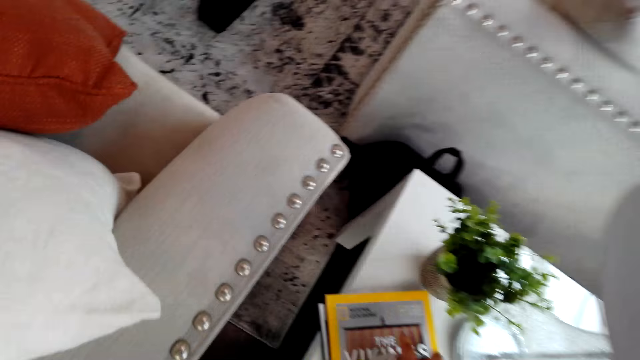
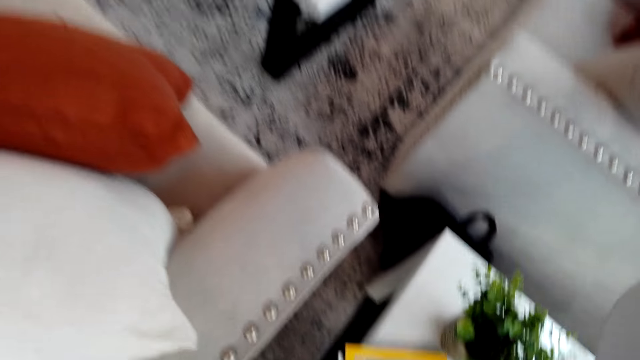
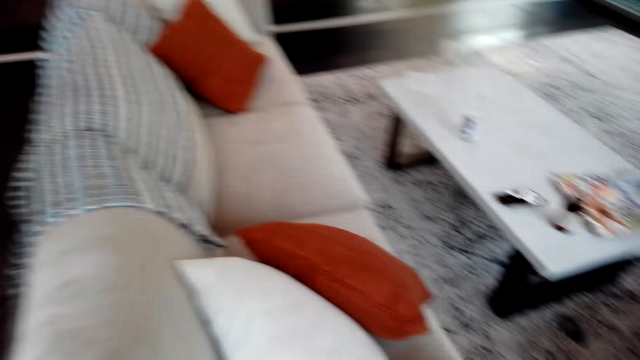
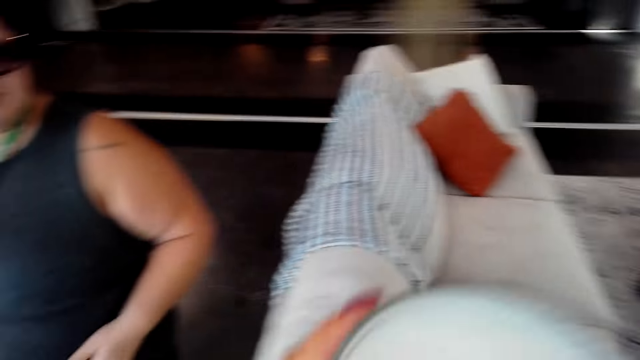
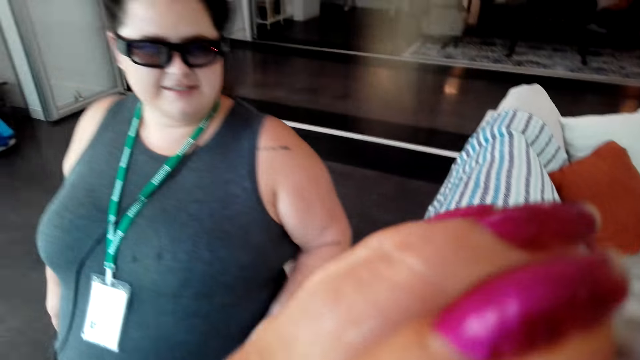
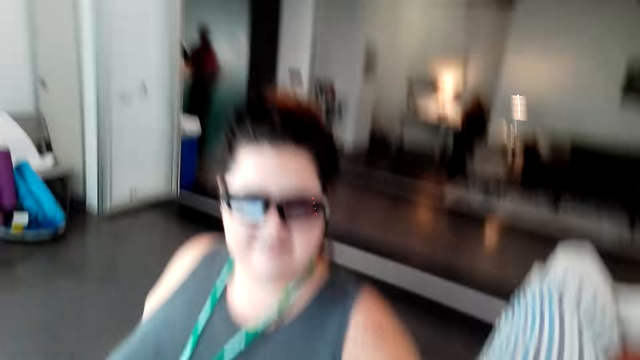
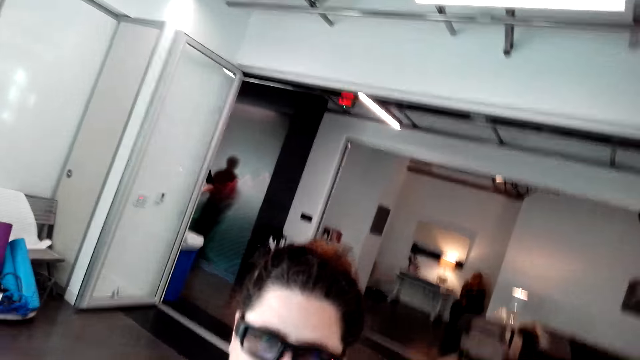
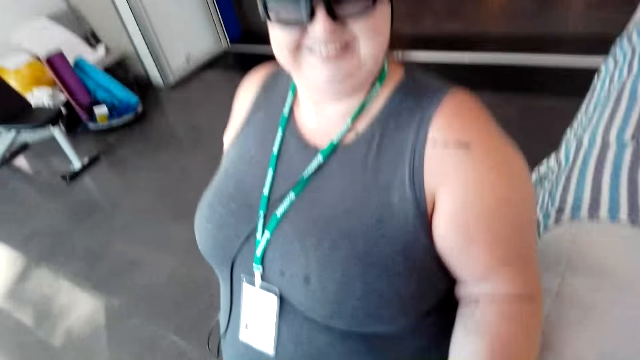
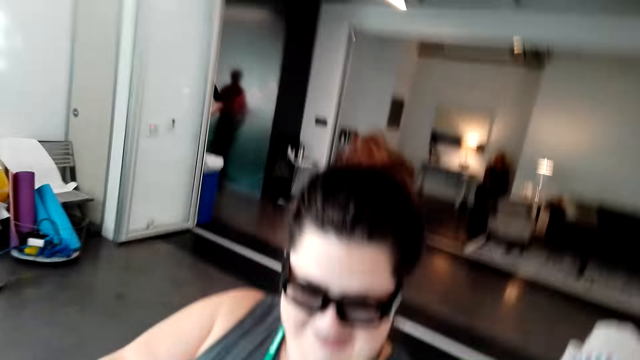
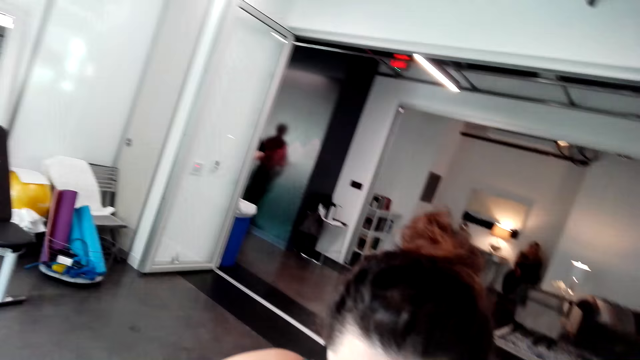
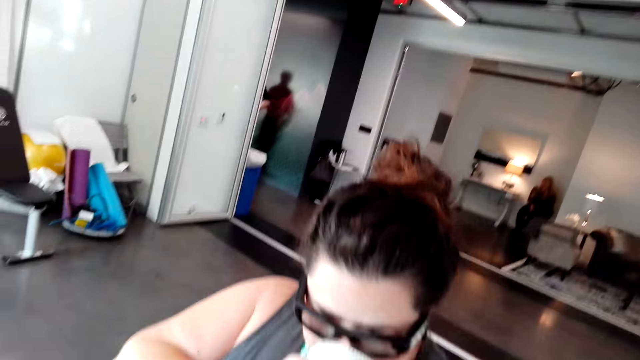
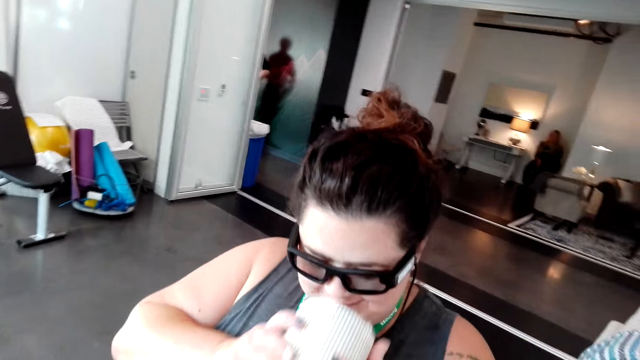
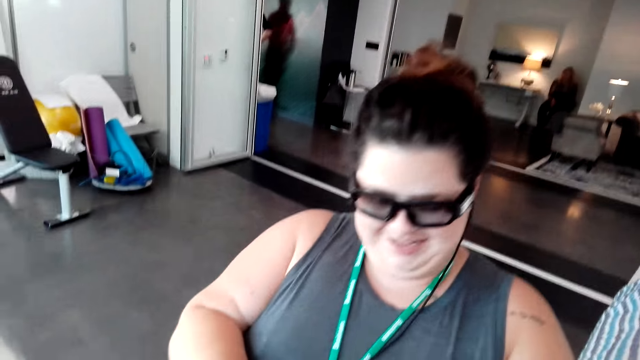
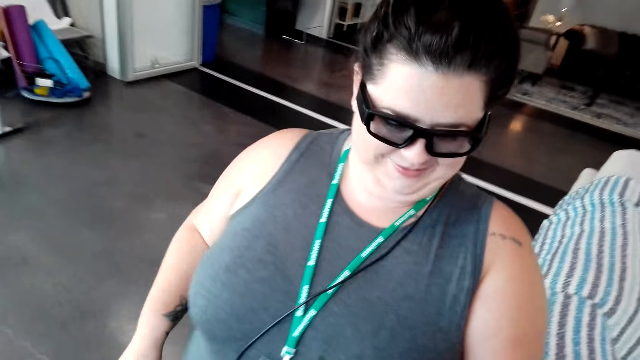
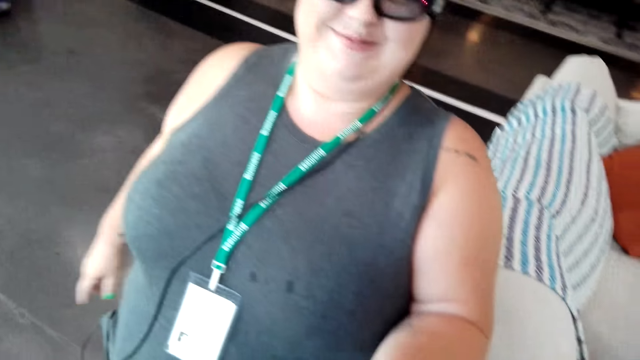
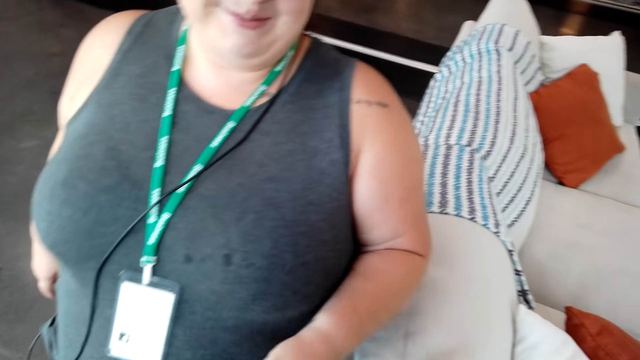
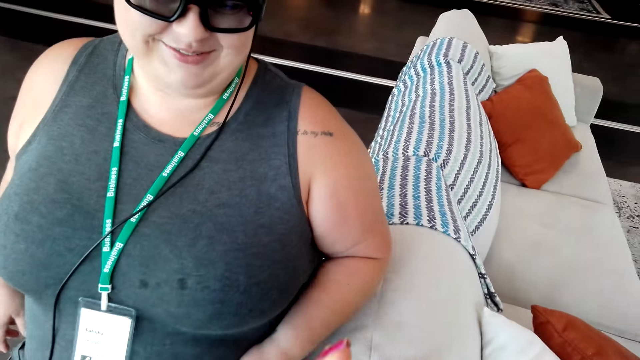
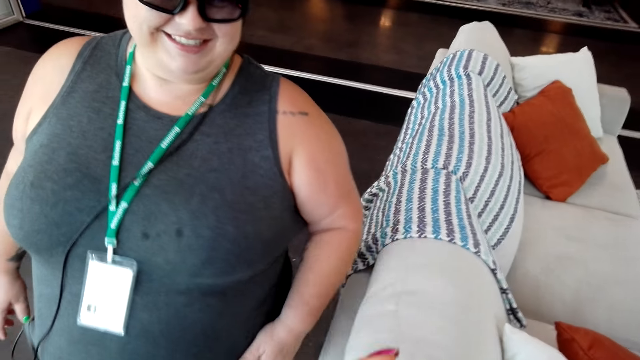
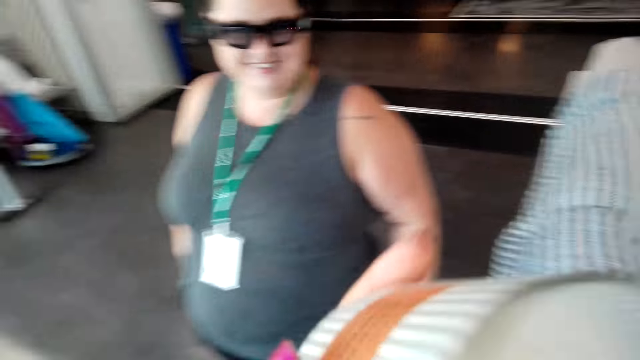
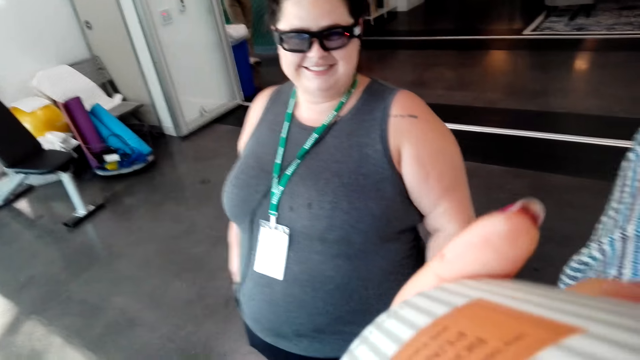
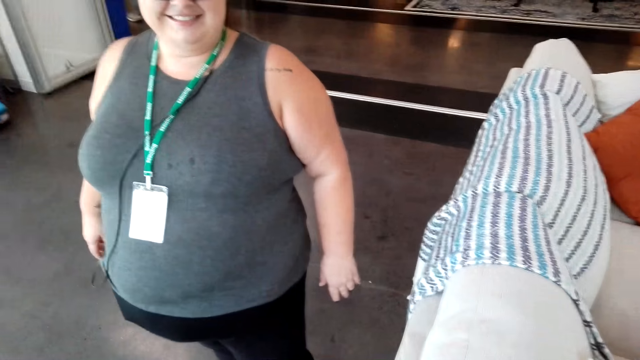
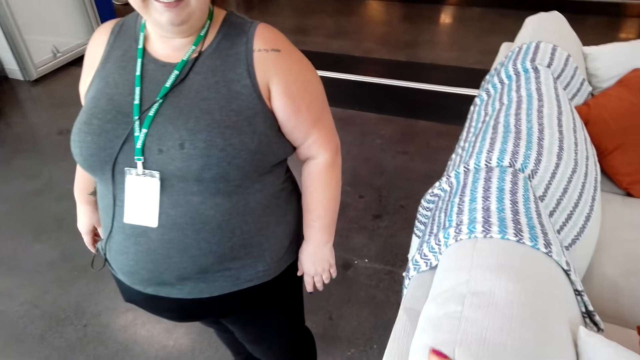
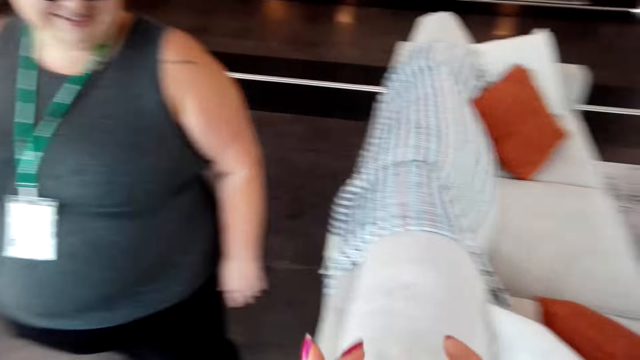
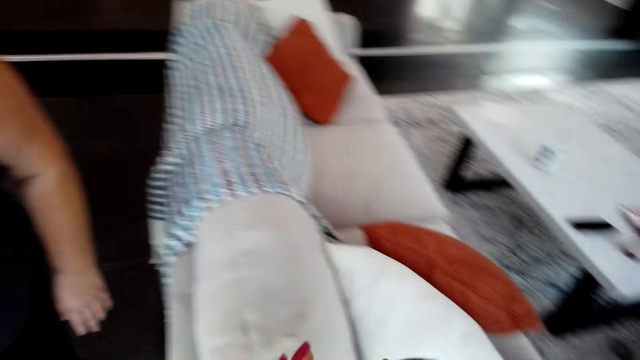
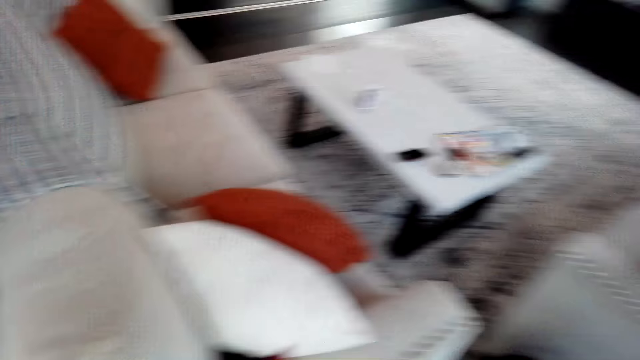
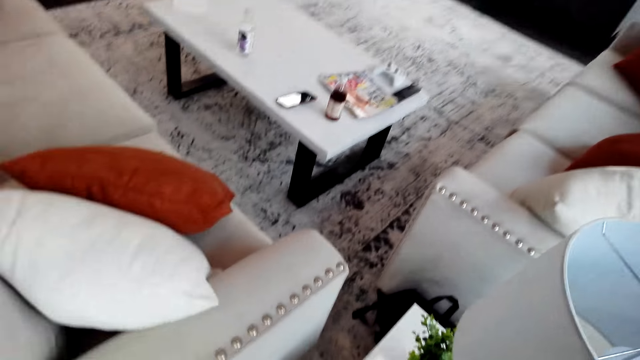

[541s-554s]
The camera wearer picks up a candle from the table. They smell the candle. They pick up hair oil from the table. A woman smells the oil or candle, and gives the oil to the camera wearer. The camera wearer smells the oil. They give the hair oil to the woman. The woman puts the hair oil on the table. The camera wearer smells the candle. They converse with the woman in the room.

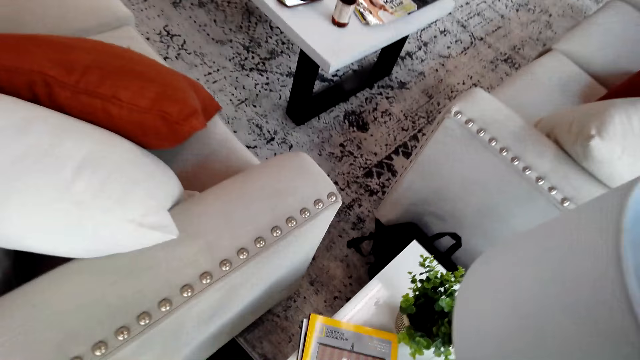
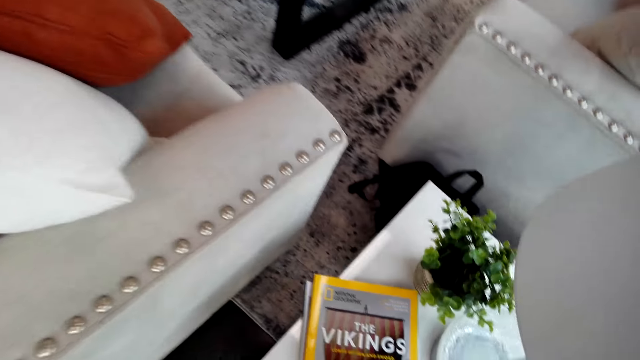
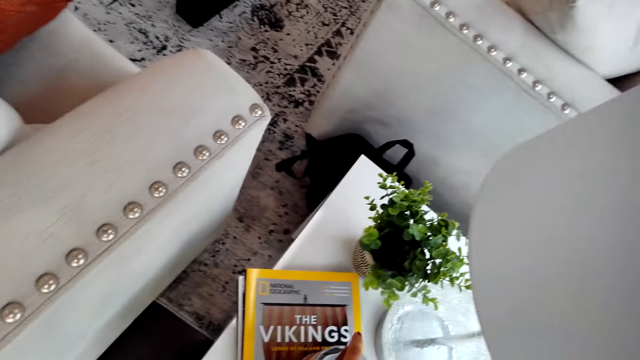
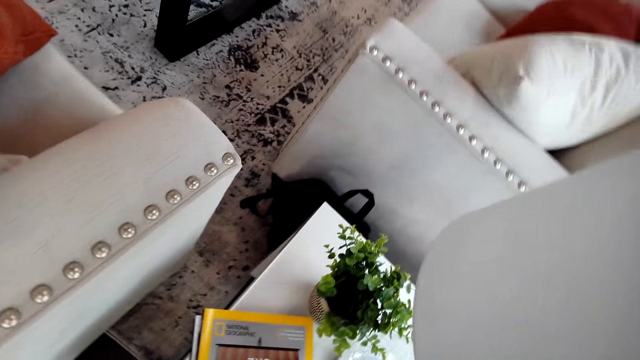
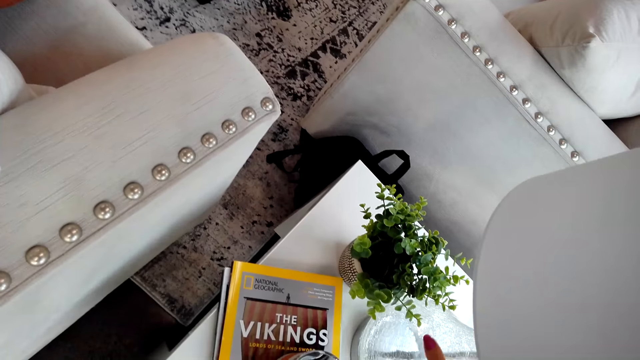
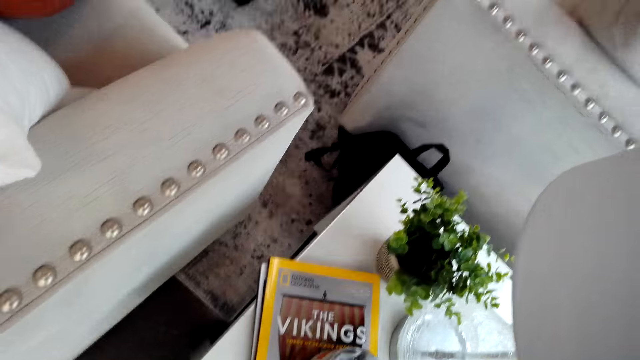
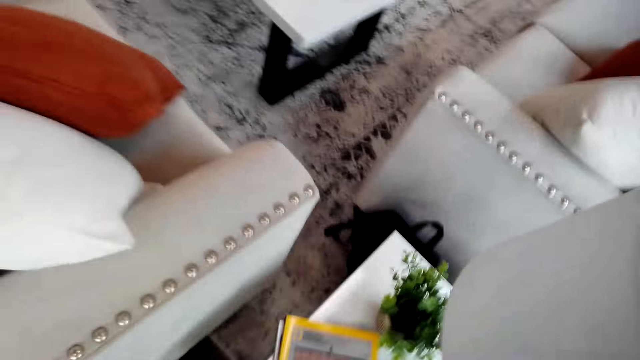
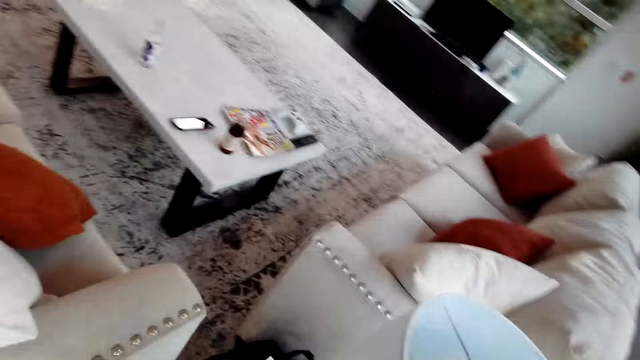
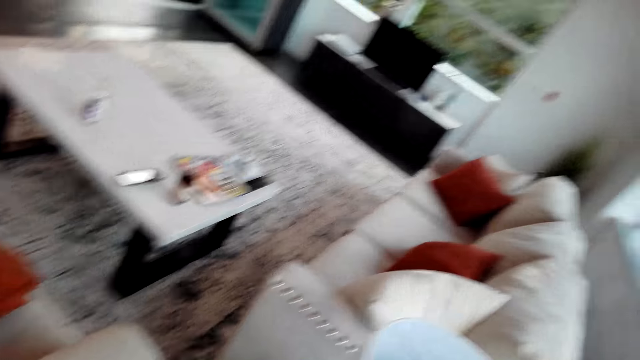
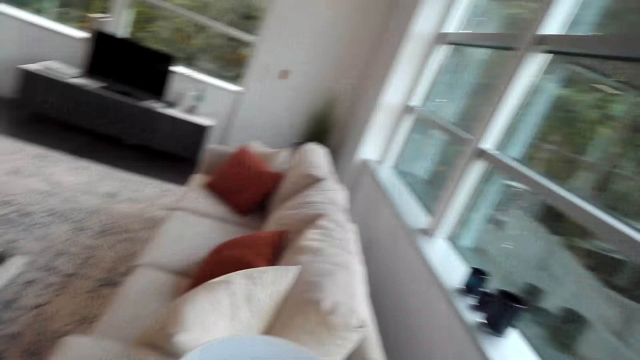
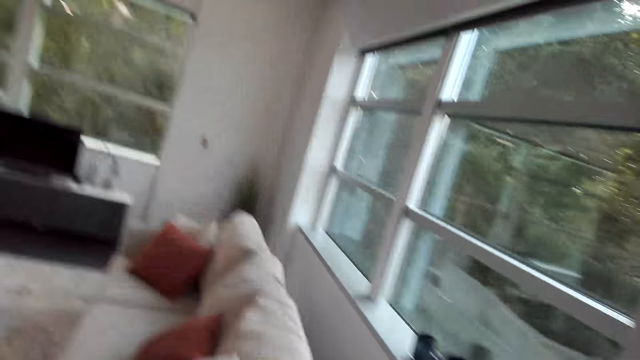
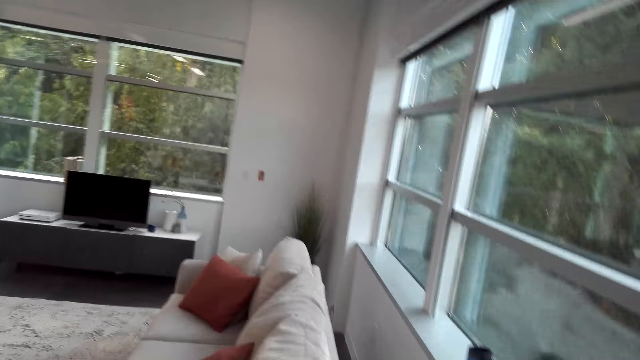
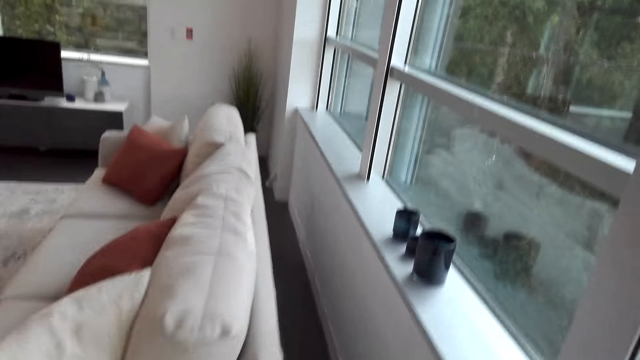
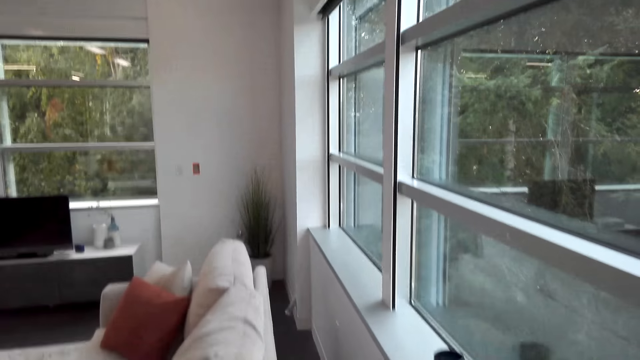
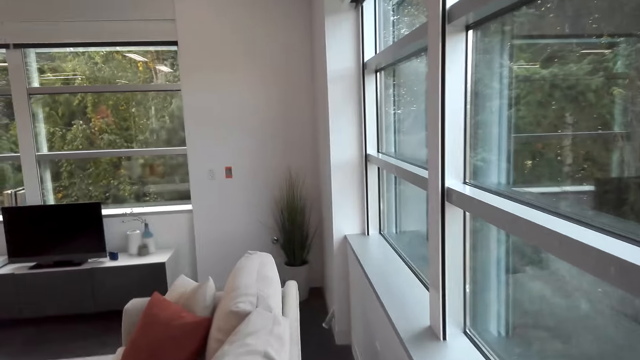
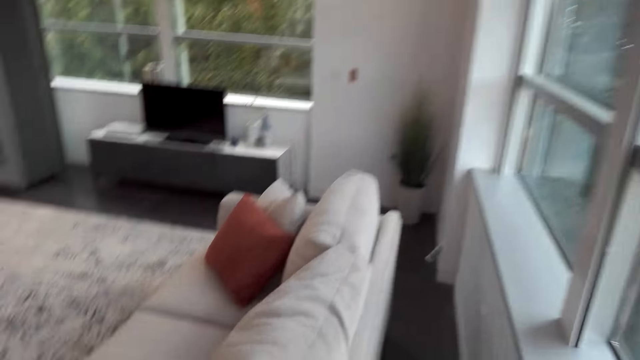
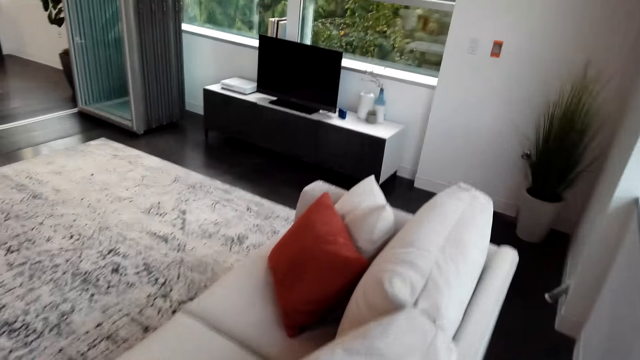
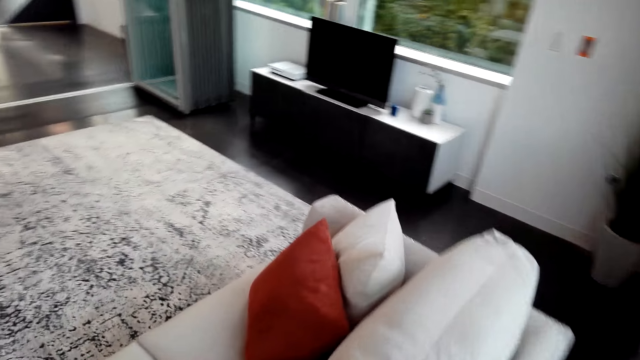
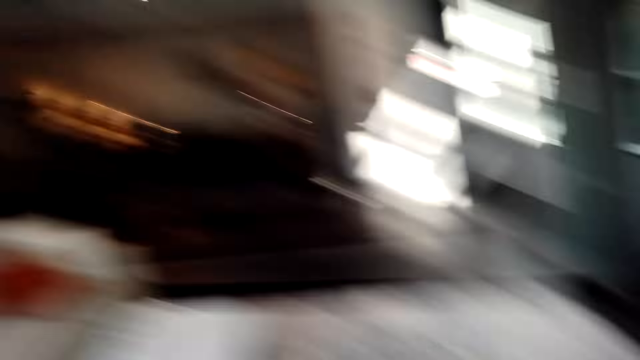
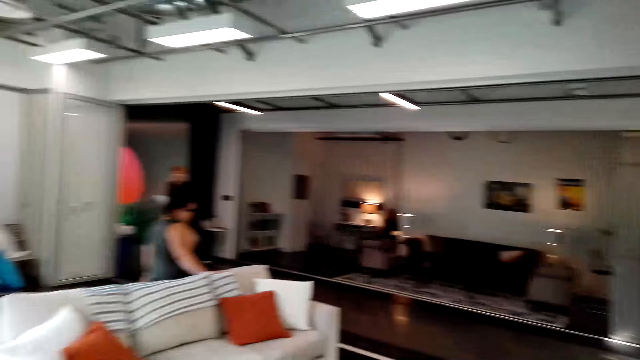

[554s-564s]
The camera wearer places the candle on the table. The camera wearer and a woman move around the dining room. The camera wearer and the woman move around in the dining room. The camera wearer walks around in the house.
